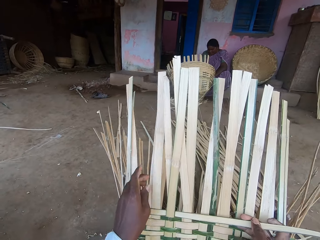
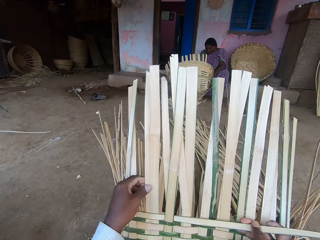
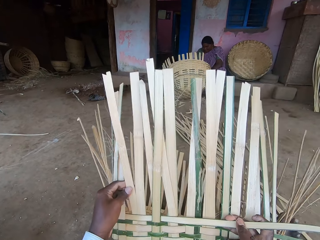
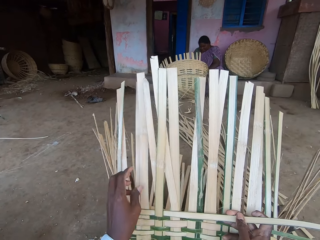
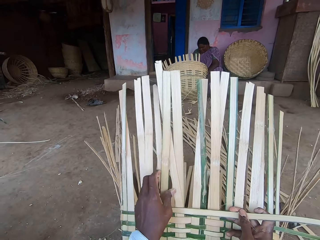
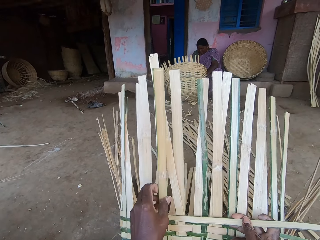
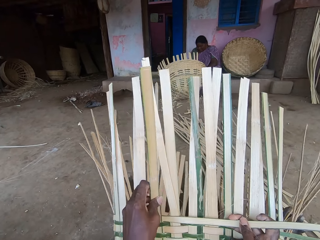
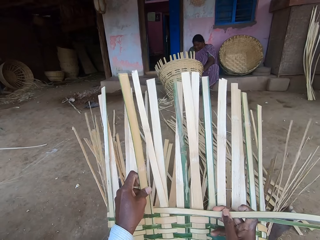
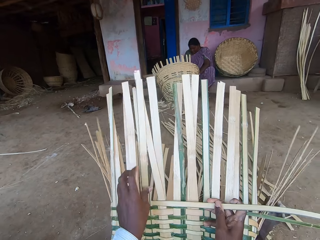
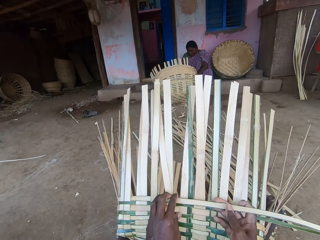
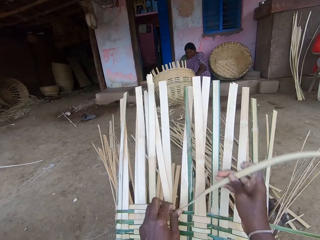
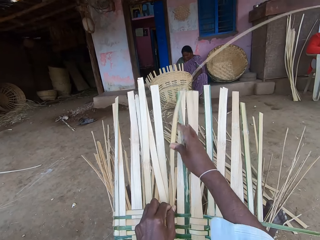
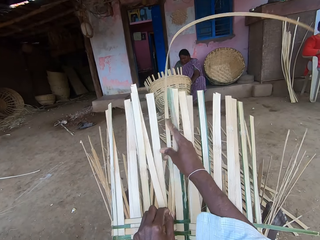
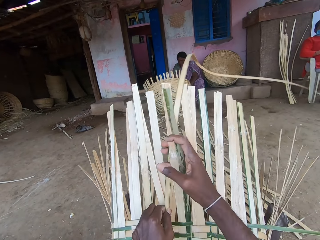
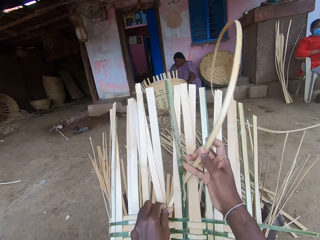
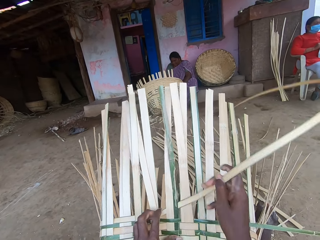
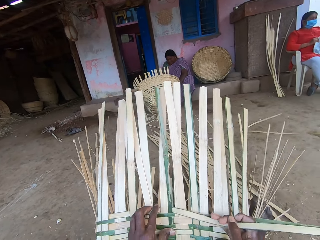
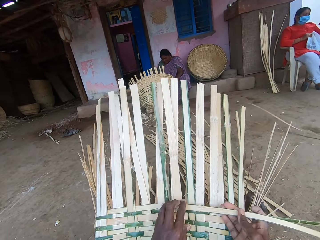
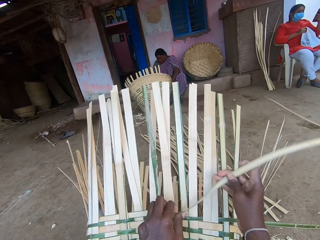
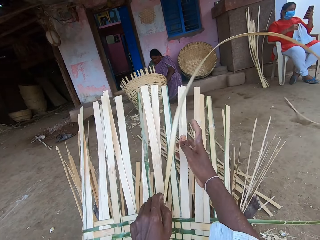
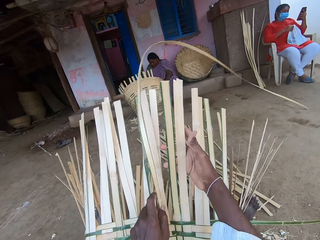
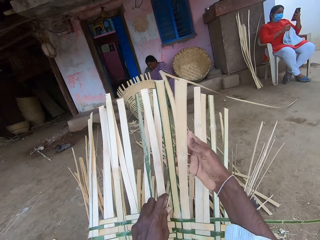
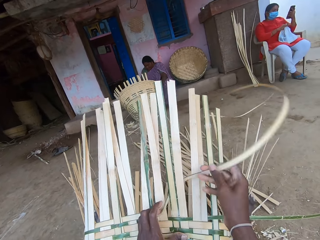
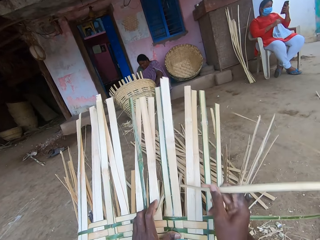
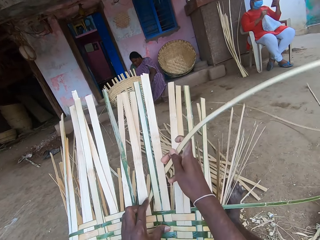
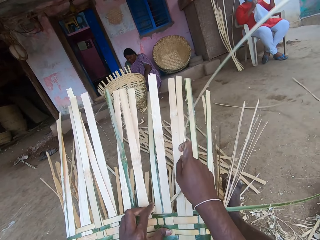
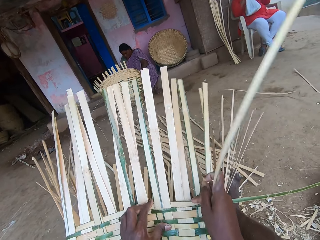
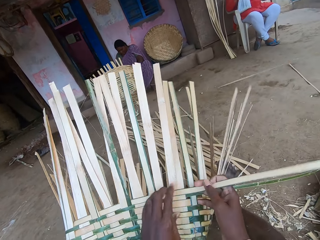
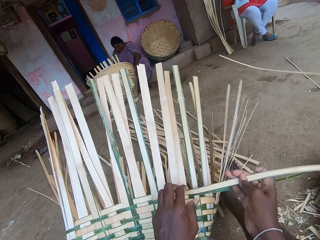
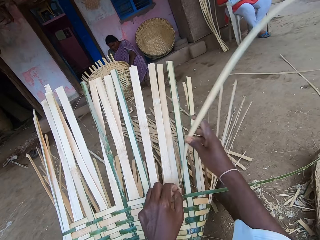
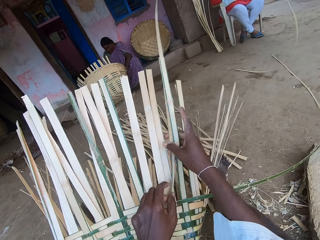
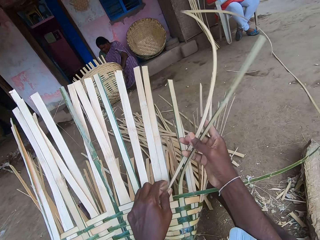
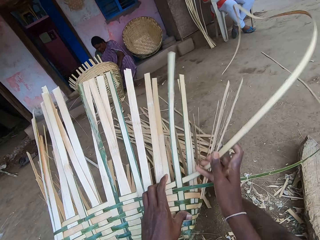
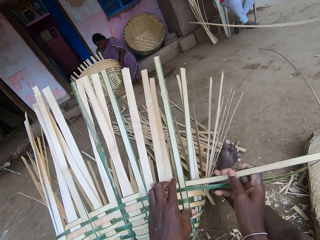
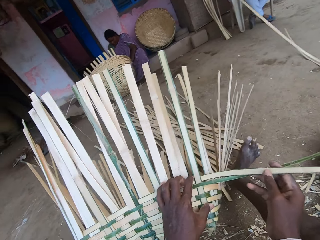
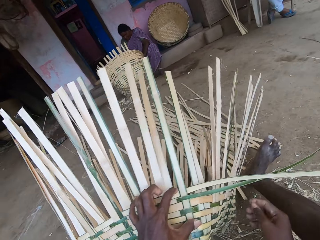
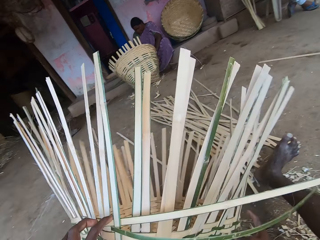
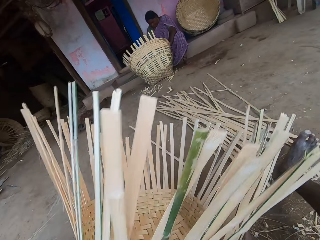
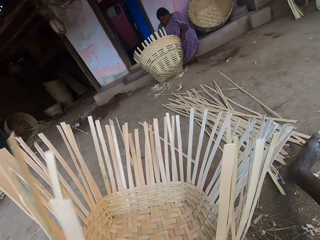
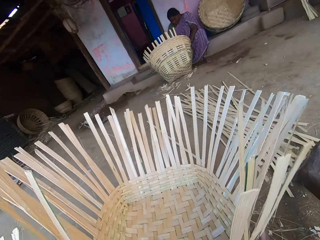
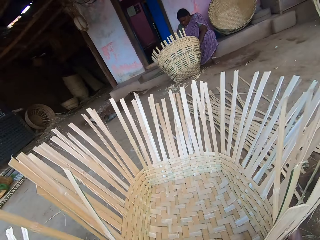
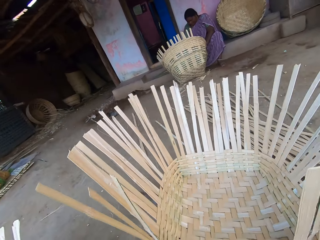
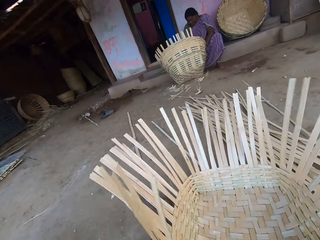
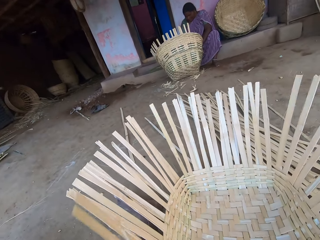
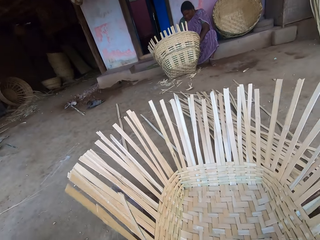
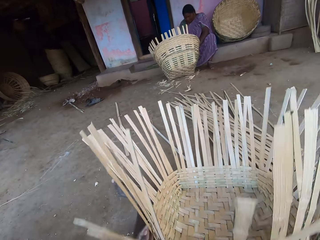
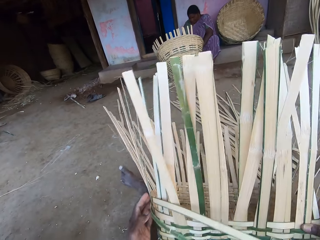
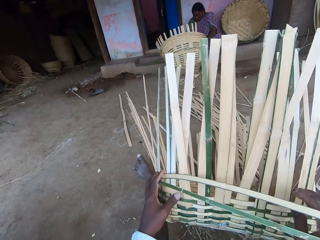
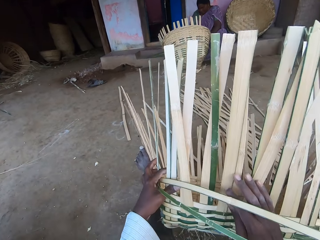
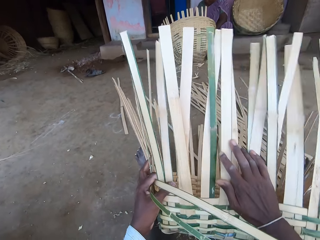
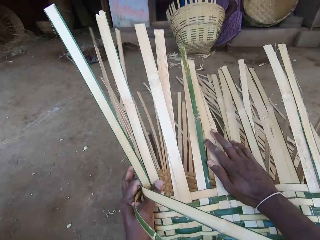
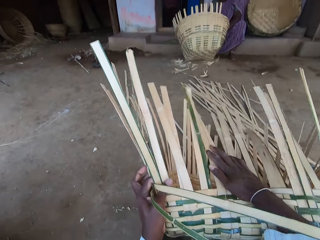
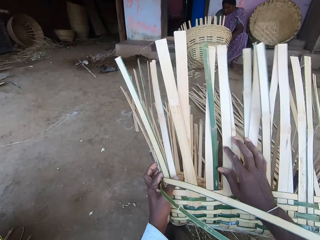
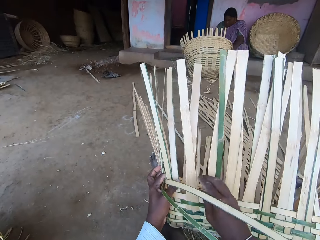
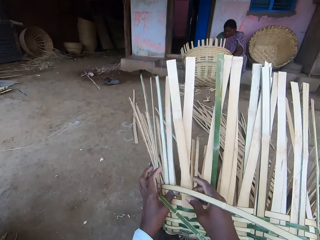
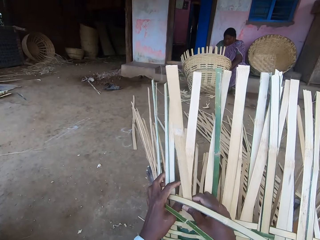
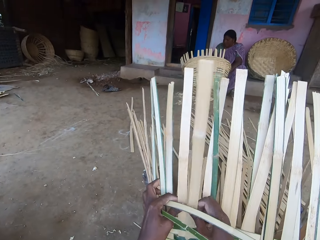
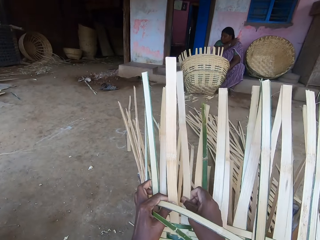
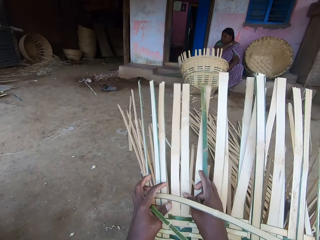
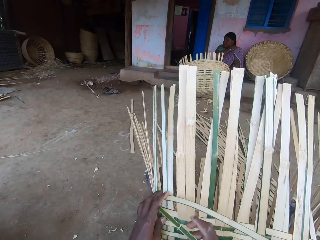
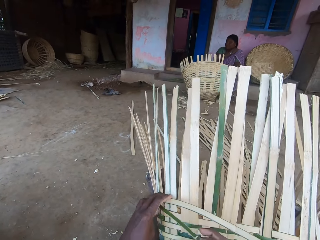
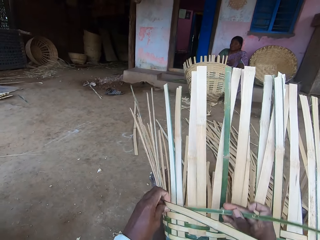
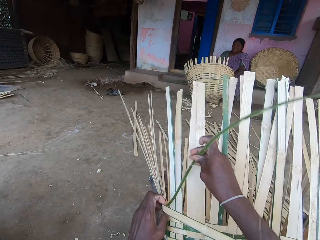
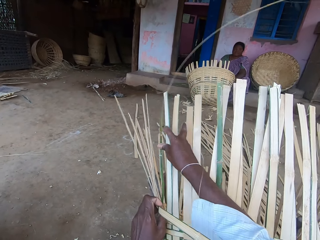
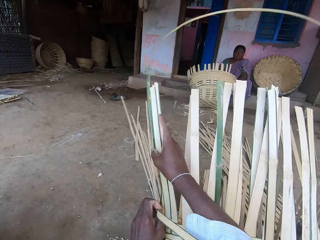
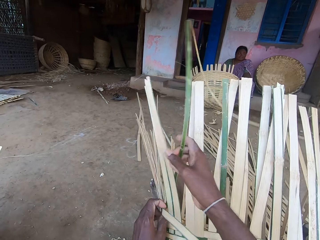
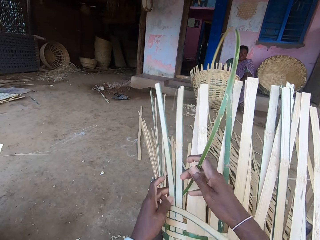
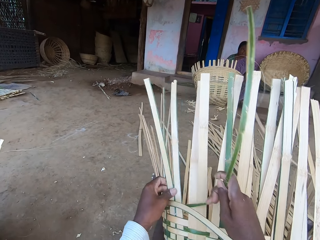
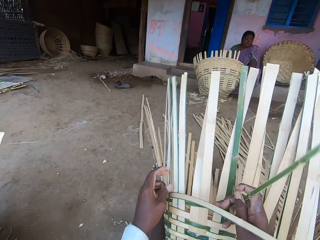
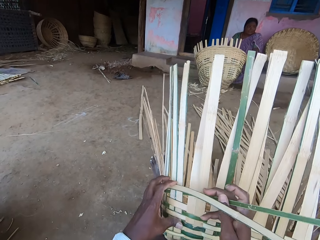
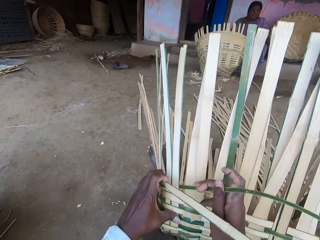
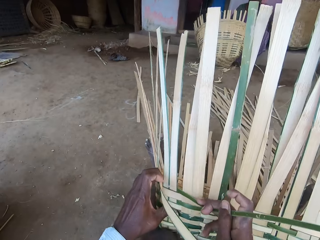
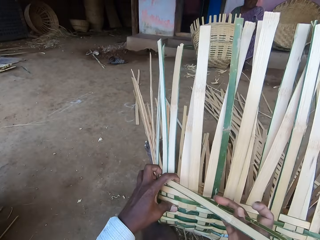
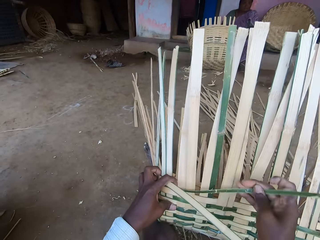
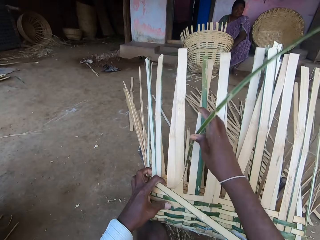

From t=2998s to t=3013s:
A woman holds a phone with her left hand. The woman moves a nylon on her lap with her right hand. The camera wearer turns the basket on the ground with both hands. She adjusts the basket on the ground with both hands. She interacts with the woman. She raises the basket on the ground with both hands. She bends the bamboo strips with her right hand. She weaves the basket with the bamboo strips in both hands. The woman interacts with the camera wearer.

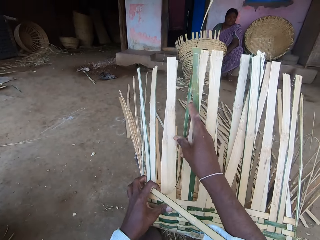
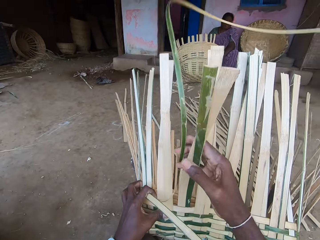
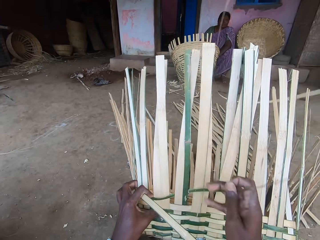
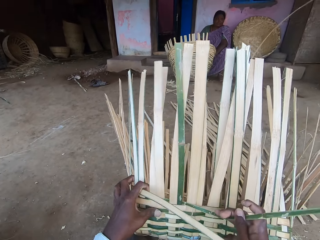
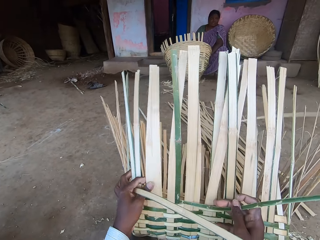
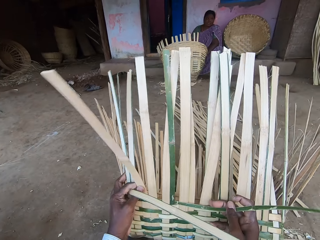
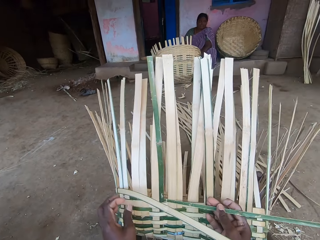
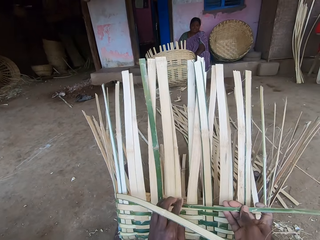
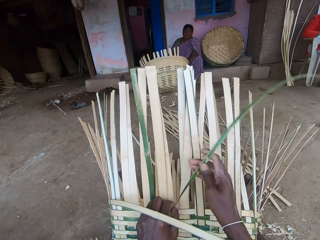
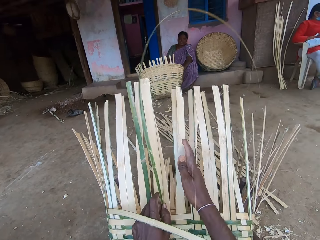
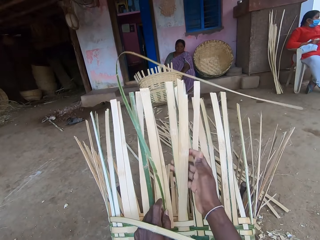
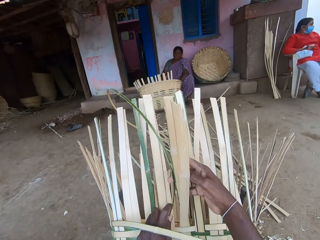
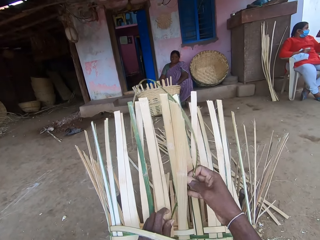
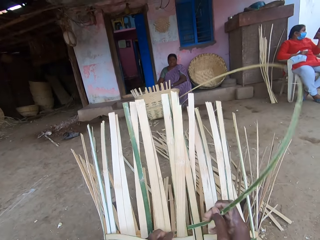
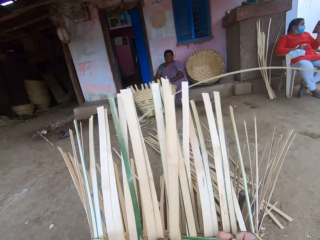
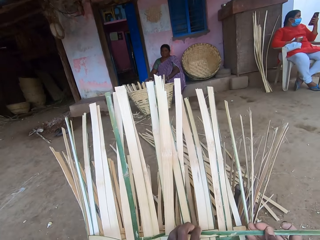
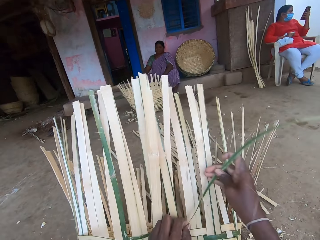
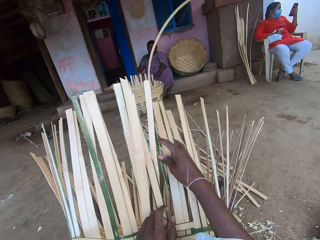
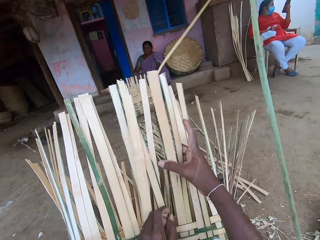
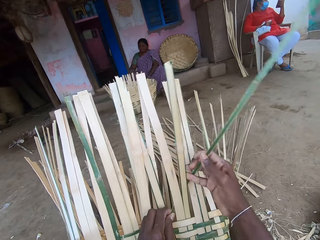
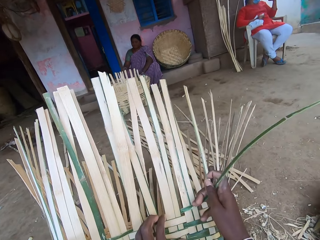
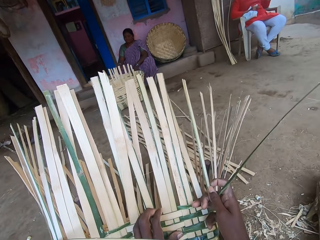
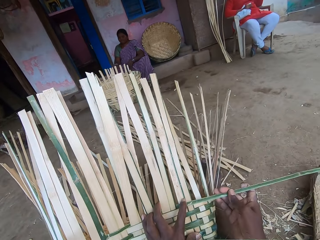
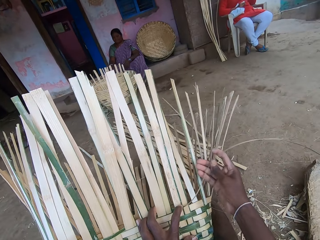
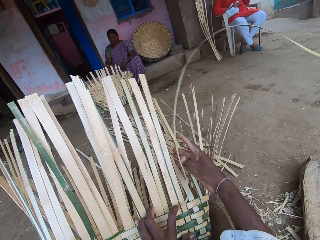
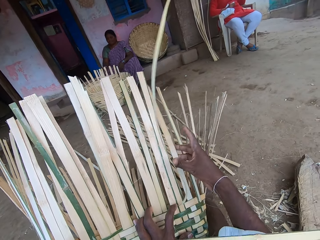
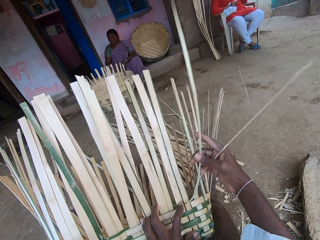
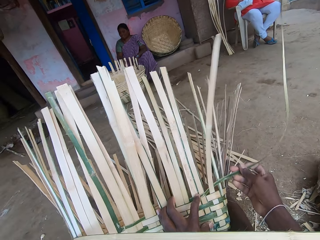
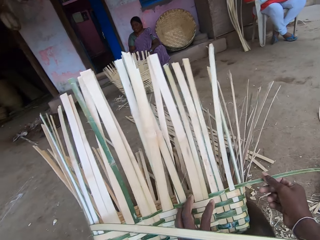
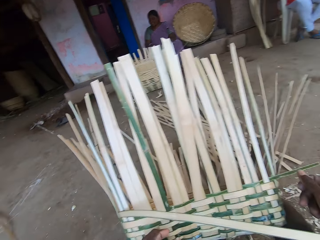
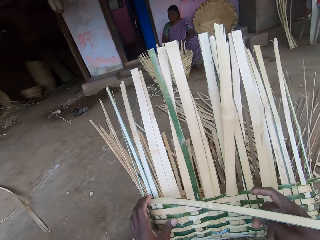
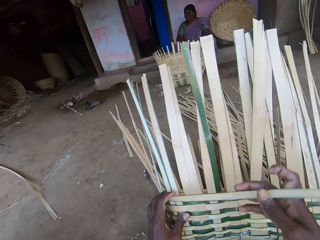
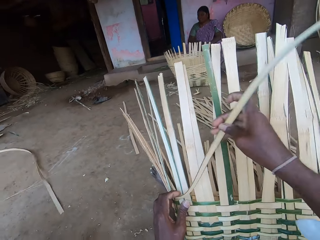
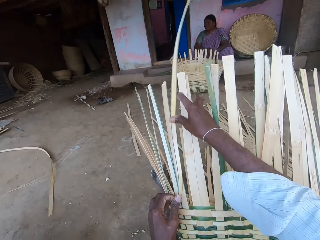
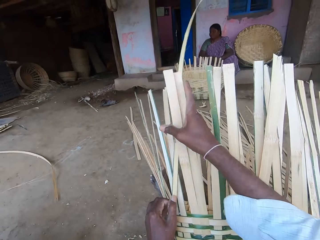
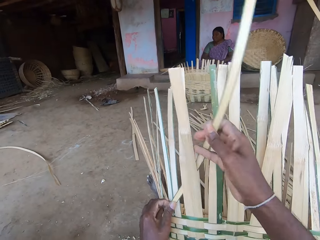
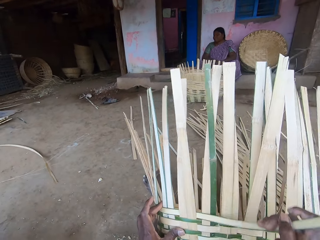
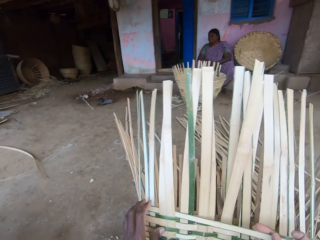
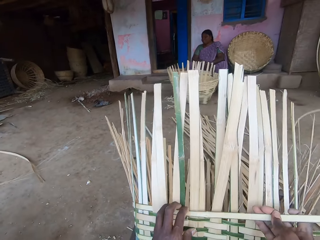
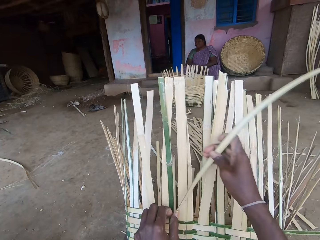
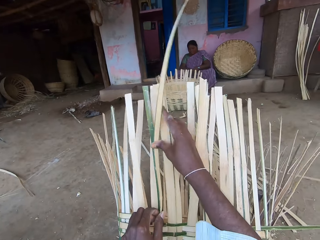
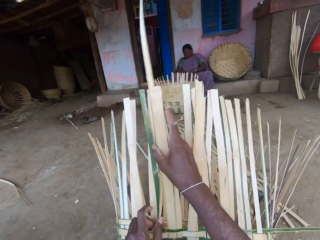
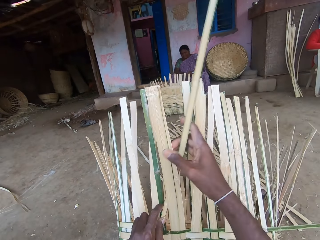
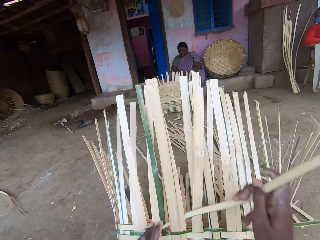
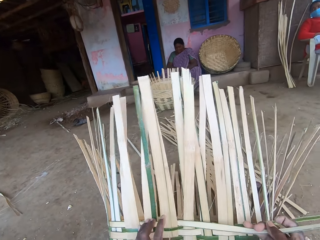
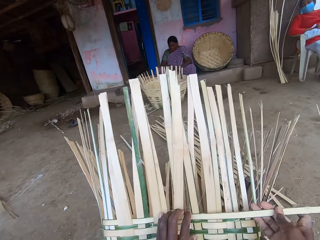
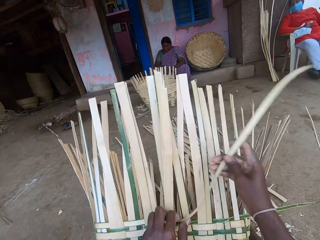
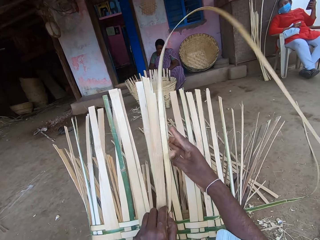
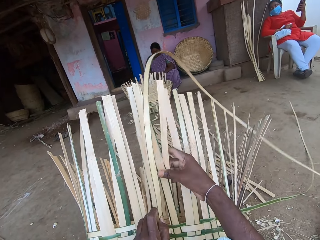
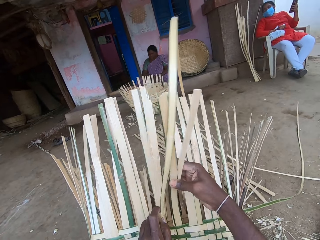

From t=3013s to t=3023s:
A person looks at the phone. The camera wearer interacts with another person. They weave a basket. The other person interacts with the first person.
